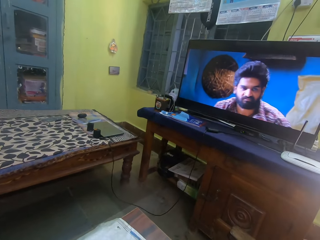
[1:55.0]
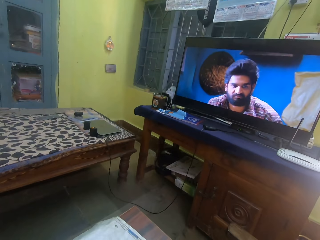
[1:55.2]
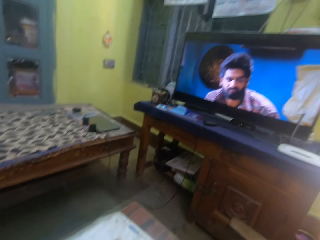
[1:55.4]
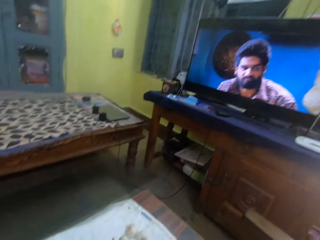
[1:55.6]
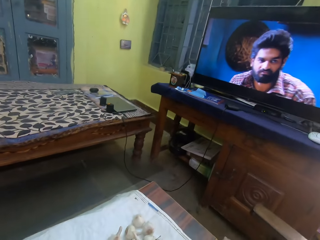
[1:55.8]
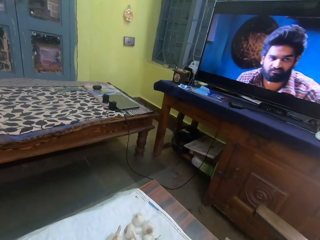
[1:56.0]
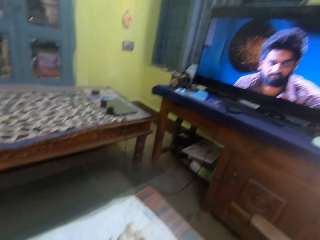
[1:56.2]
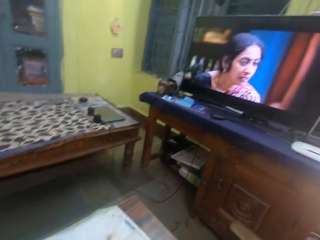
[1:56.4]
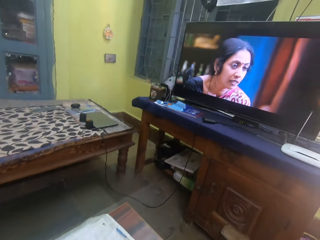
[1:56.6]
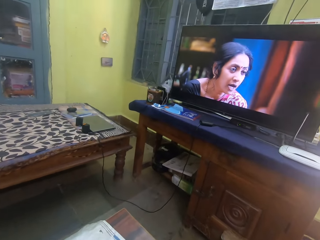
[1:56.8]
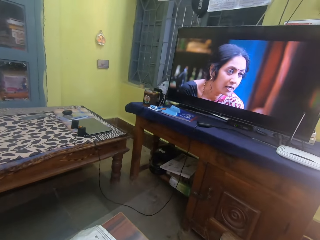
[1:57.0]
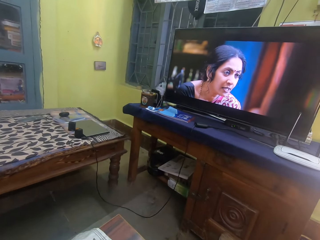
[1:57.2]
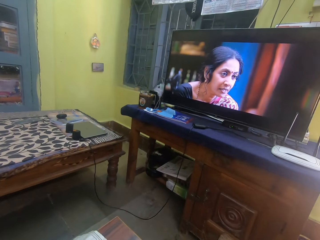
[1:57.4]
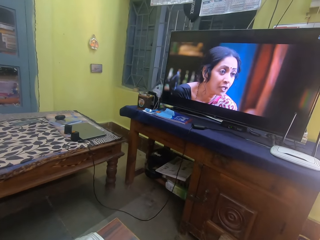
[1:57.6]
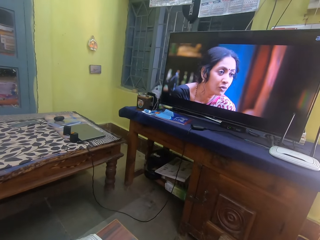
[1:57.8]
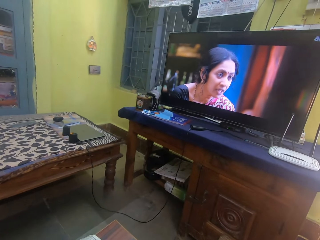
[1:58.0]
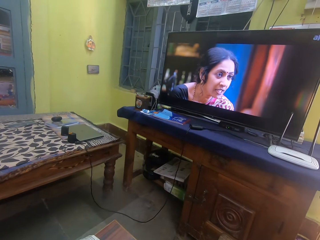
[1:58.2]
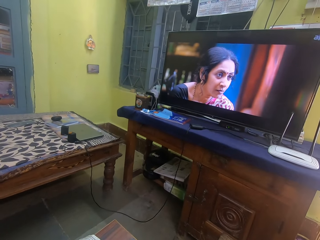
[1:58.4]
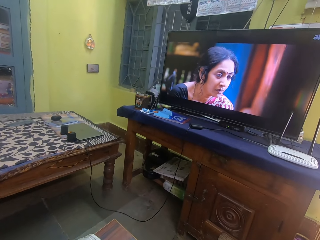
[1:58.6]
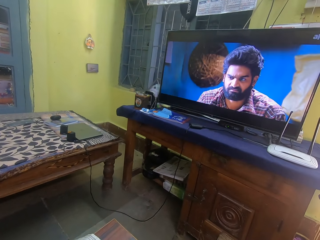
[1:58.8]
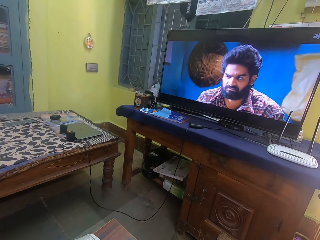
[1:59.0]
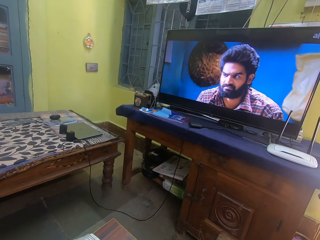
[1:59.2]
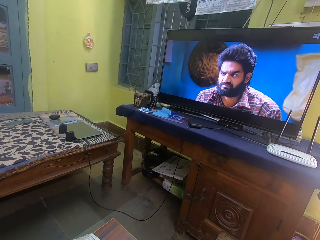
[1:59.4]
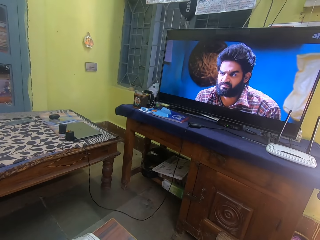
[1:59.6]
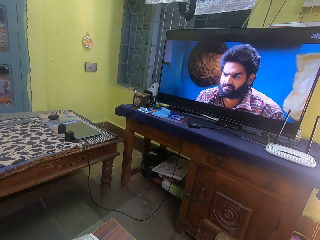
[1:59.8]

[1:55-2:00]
The camera wearer watches a television.

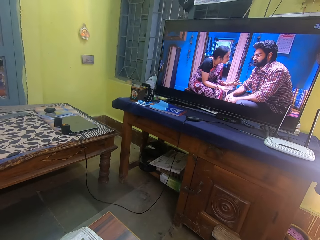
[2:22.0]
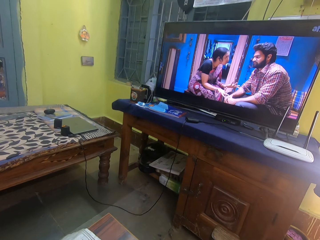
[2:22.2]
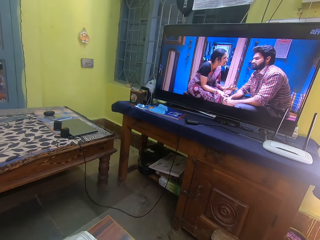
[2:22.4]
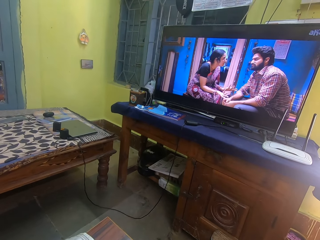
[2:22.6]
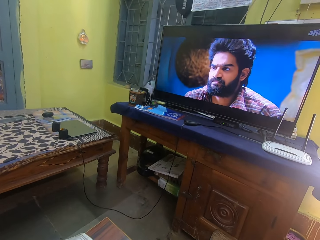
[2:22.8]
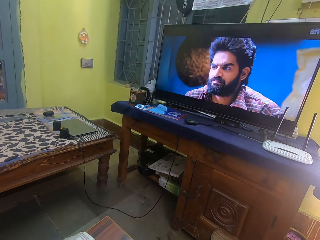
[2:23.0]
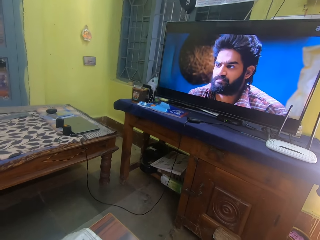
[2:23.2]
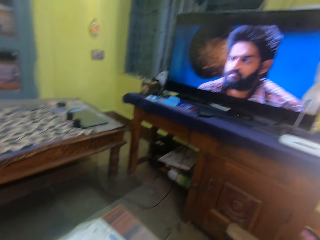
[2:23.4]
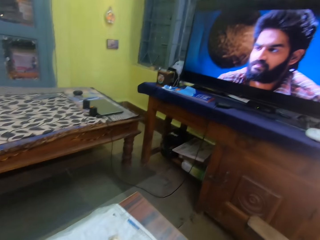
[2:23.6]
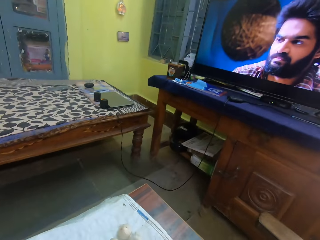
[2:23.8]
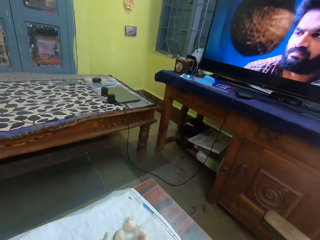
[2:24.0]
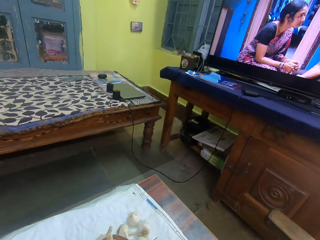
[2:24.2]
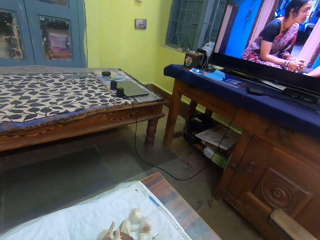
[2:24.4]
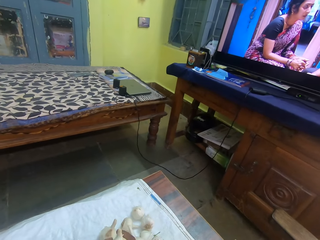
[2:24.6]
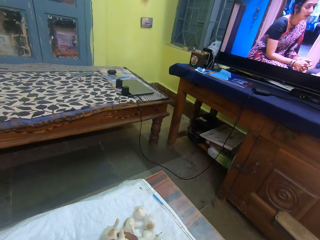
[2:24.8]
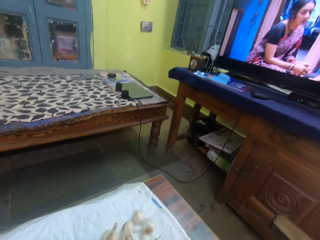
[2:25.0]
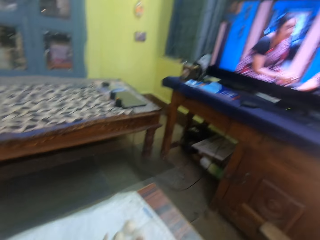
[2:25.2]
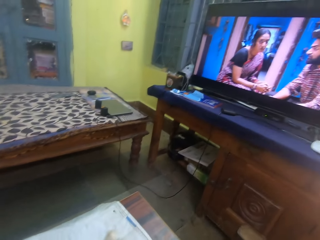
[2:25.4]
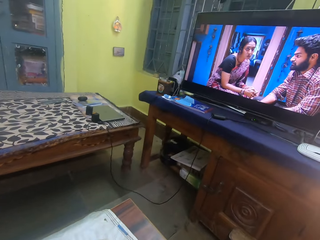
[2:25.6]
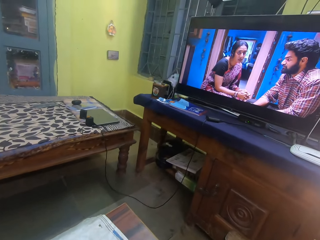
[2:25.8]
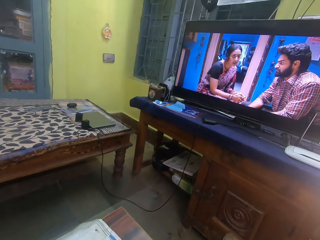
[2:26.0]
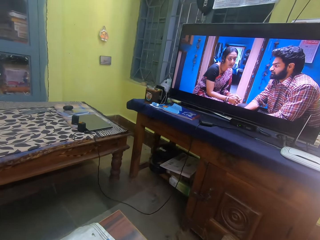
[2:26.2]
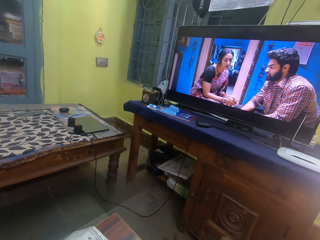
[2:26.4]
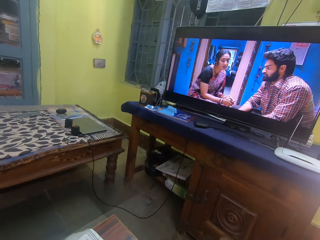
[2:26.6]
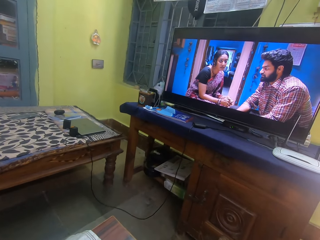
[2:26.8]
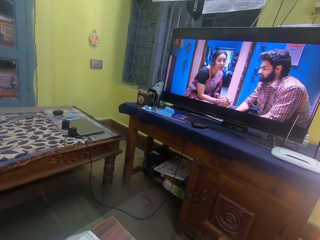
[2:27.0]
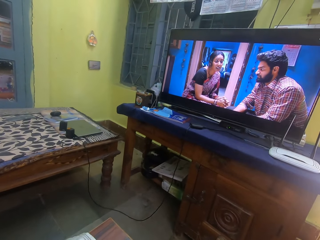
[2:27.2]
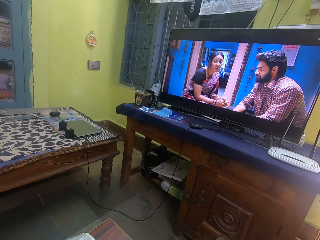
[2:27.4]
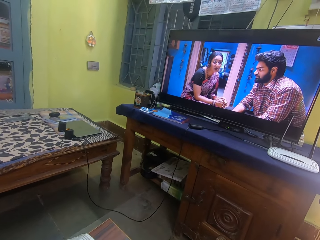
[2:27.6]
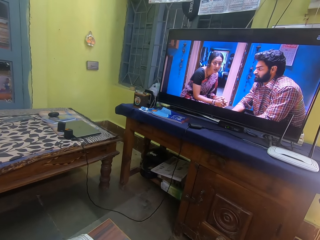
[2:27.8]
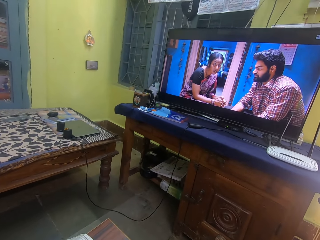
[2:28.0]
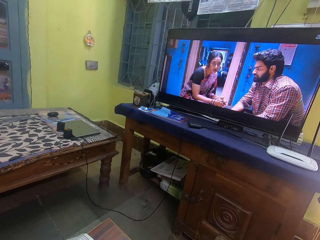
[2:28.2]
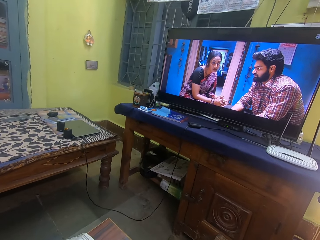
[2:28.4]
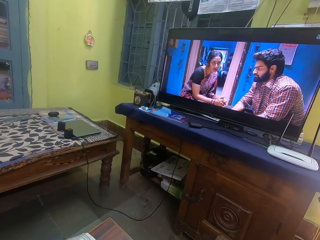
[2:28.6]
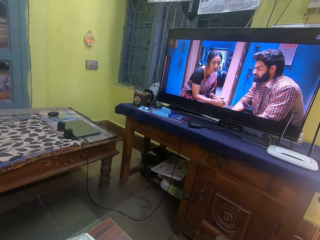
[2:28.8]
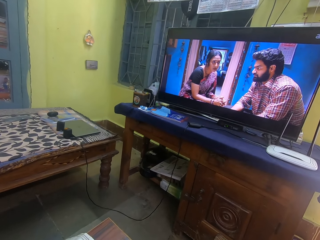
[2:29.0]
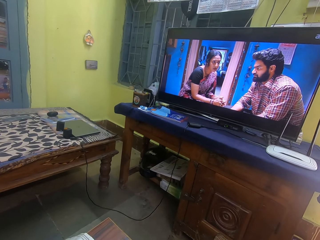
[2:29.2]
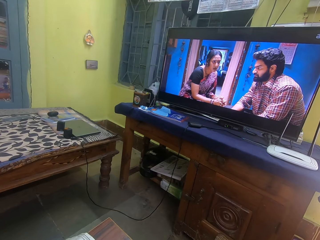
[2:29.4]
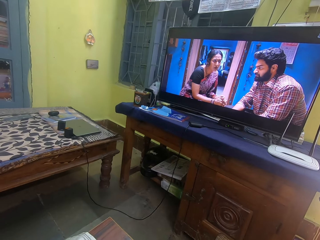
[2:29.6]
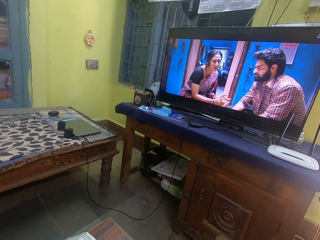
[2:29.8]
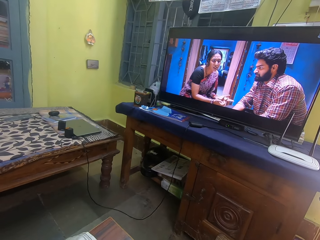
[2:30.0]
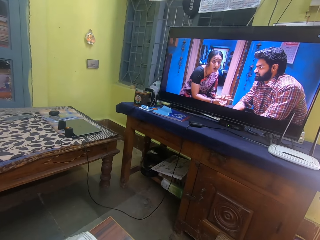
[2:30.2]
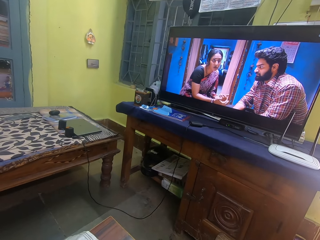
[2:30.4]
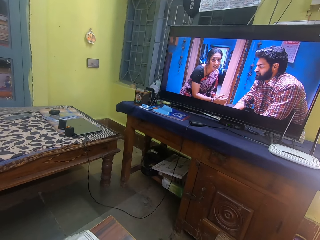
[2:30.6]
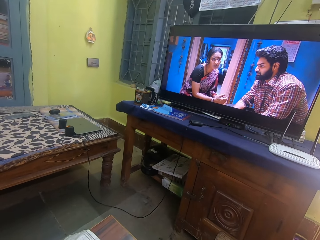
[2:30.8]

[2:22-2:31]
The camera wearer looks on a table. They look at garlic on the table. They watch a television.

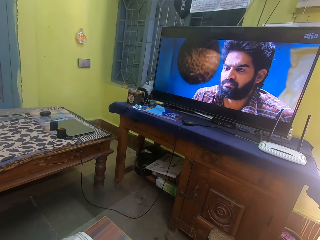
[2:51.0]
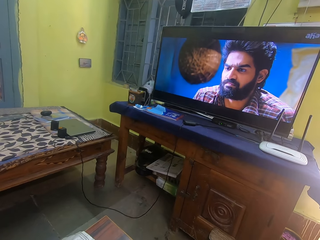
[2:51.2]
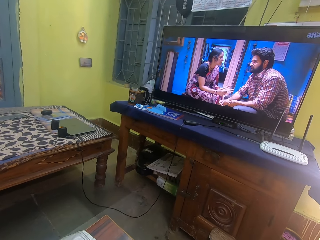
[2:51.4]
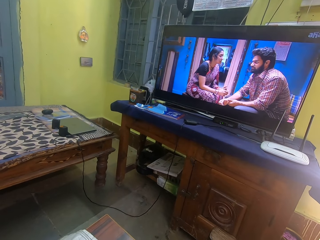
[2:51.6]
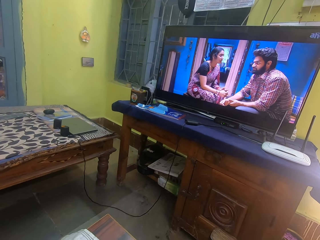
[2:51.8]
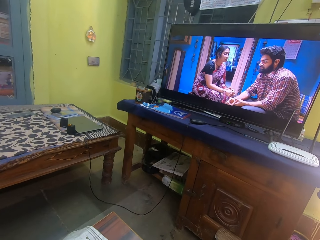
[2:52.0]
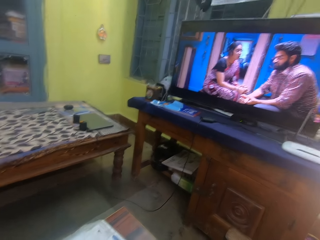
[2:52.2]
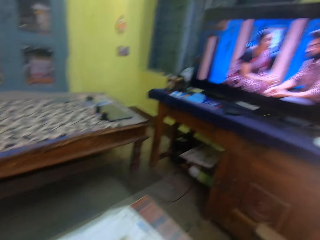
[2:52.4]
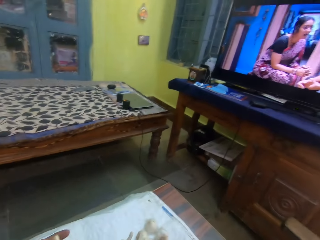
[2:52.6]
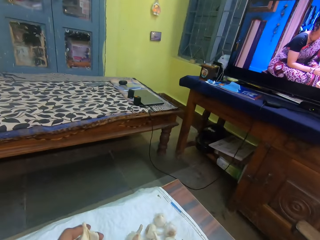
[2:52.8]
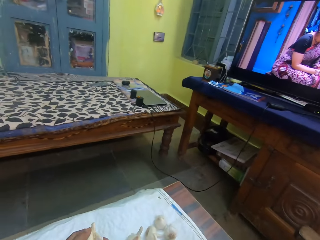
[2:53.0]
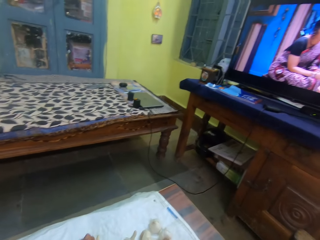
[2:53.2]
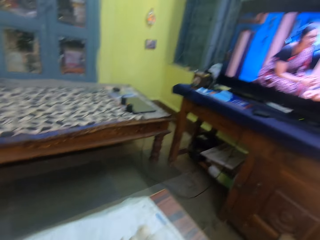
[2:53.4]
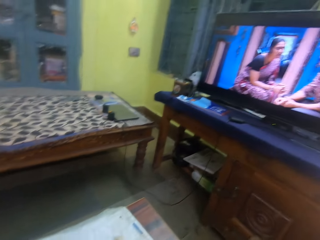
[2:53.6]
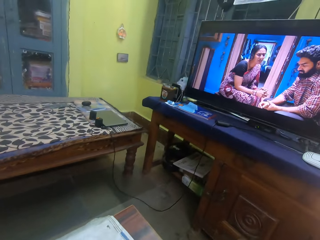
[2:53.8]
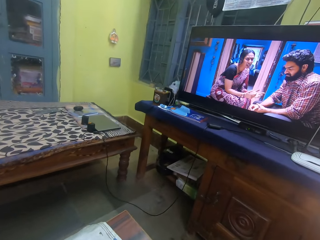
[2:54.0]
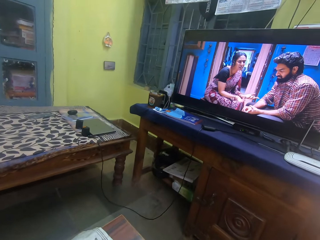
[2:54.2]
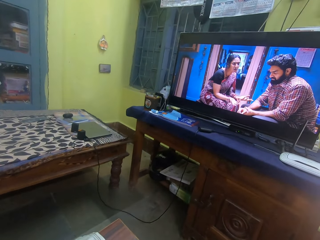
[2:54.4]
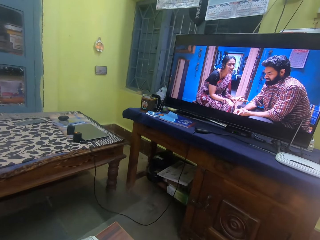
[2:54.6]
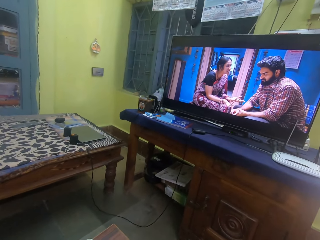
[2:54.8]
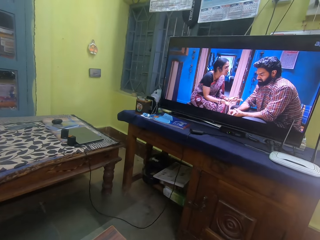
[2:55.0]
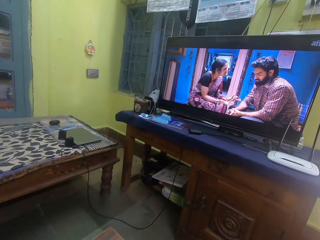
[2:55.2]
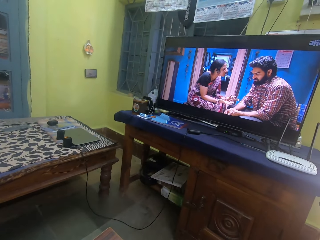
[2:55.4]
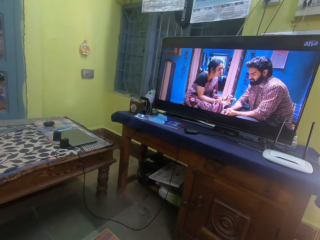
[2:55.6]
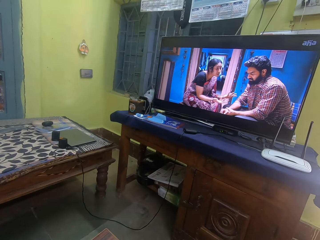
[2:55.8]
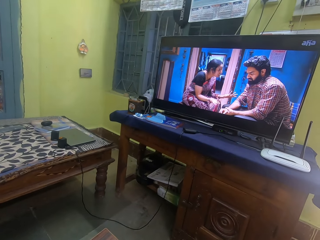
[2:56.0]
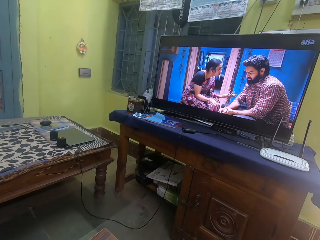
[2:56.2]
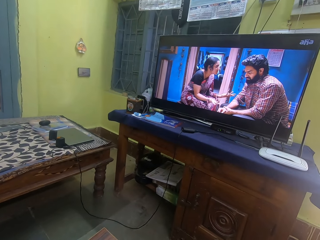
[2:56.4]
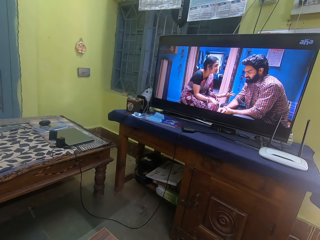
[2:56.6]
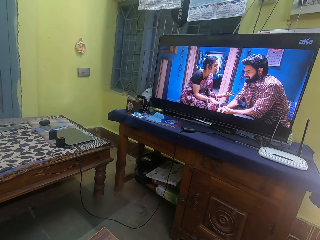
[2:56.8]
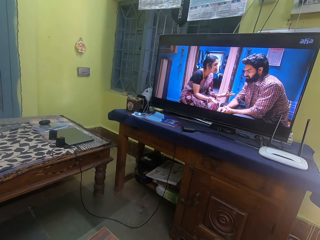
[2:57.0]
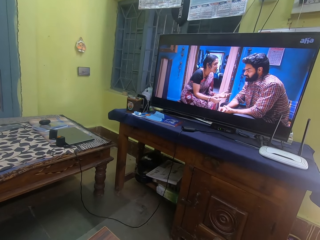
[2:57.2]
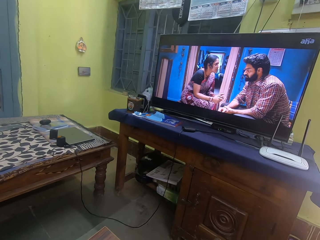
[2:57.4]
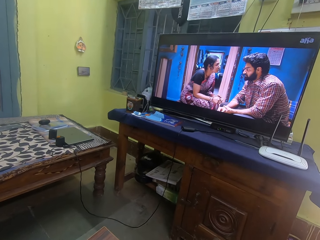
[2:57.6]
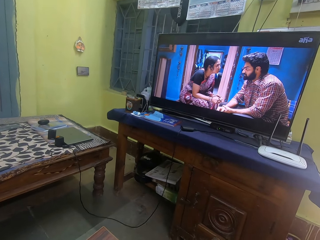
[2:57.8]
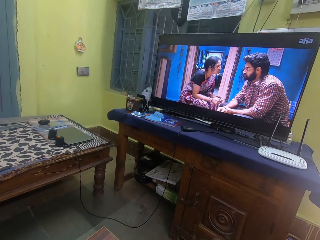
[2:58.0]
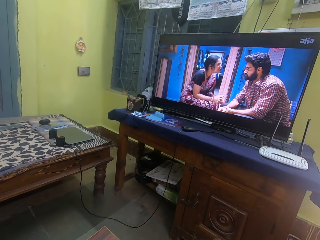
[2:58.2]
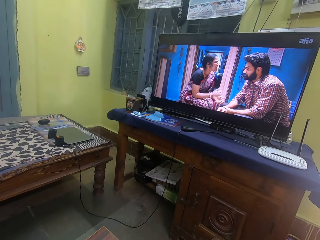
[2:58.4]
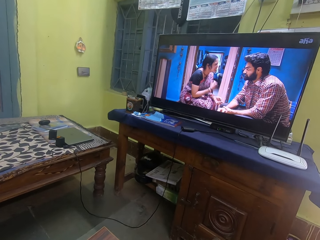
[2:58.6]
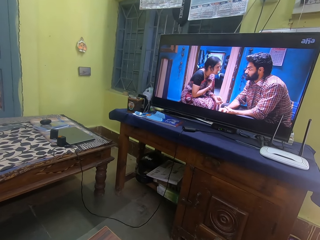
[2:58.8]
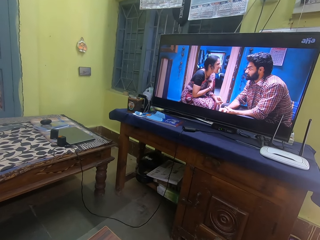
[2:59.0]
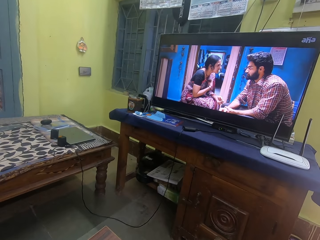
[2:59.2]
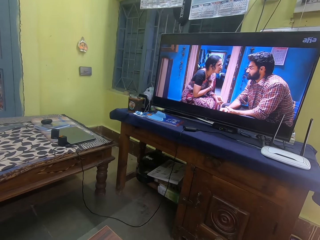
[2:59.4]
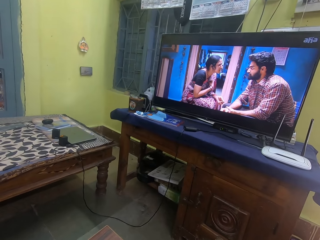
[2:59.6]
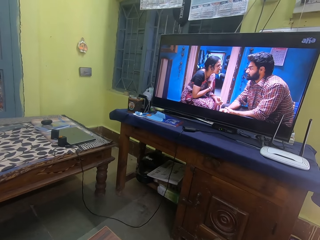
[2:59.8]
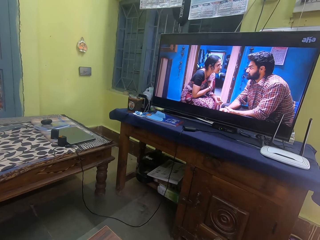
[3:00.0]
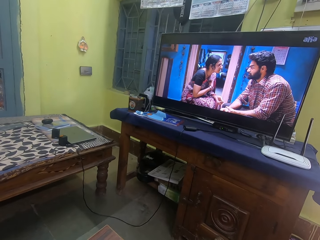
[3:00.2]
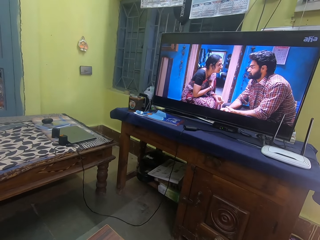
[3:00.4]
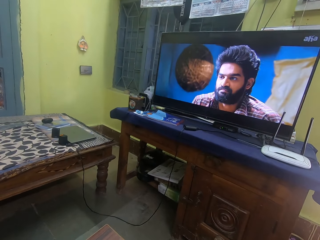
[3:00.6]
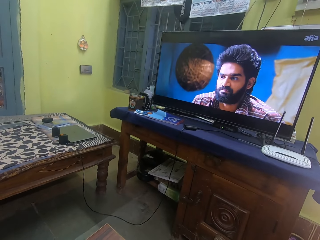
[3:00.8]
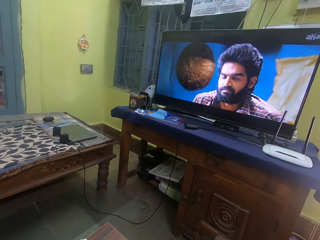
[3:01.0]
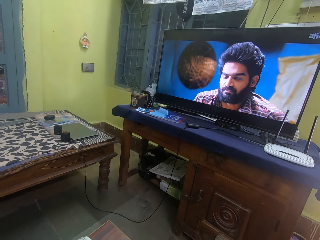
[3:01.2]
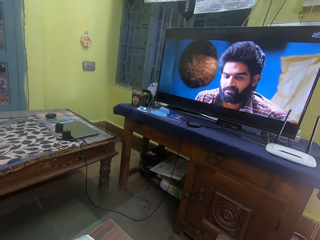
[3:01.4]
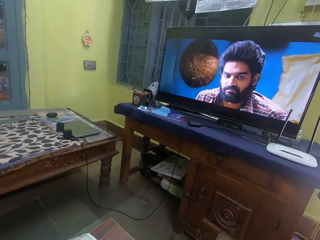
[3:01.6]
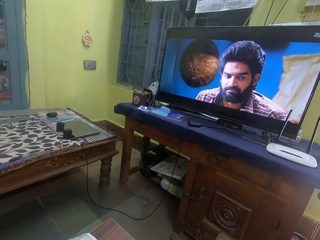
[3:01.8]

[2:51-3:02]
The camera wearer peels garlic. They watch a television.
